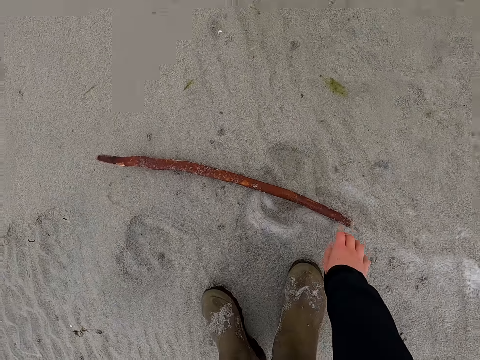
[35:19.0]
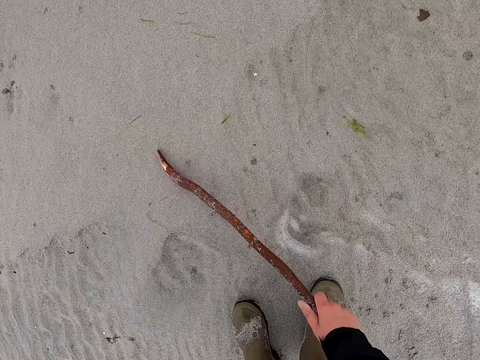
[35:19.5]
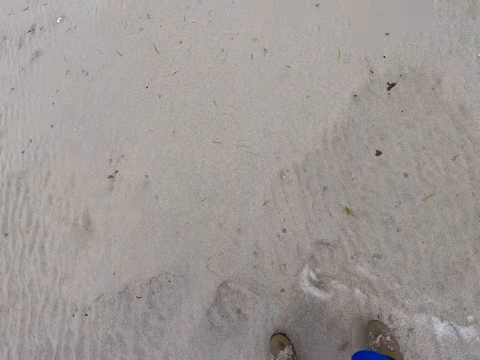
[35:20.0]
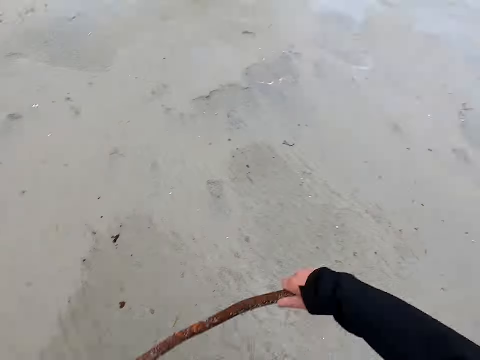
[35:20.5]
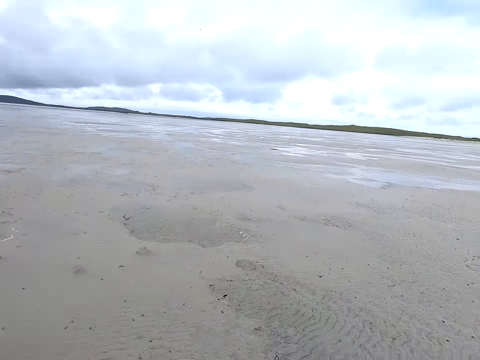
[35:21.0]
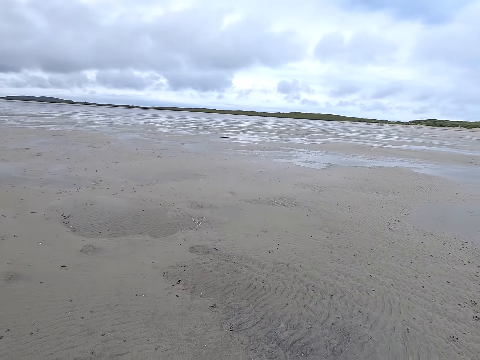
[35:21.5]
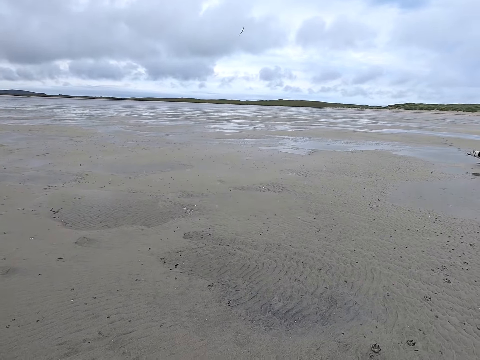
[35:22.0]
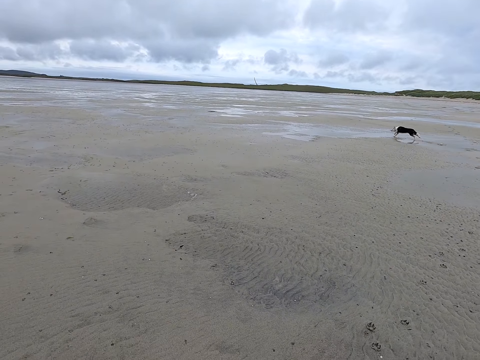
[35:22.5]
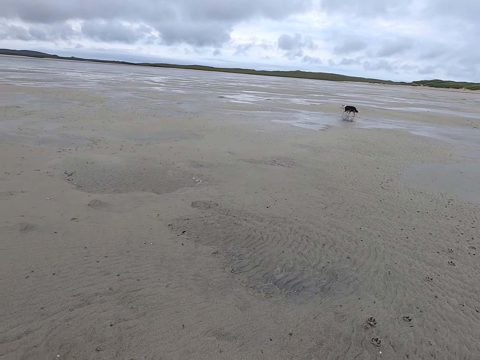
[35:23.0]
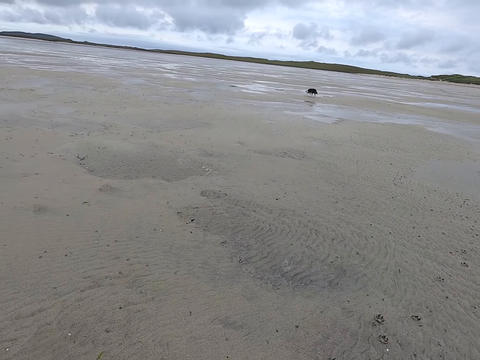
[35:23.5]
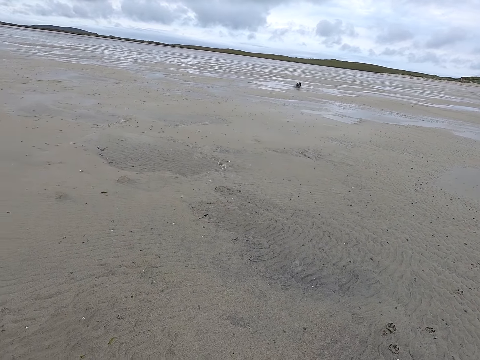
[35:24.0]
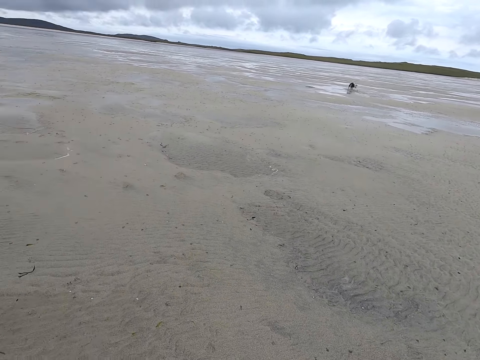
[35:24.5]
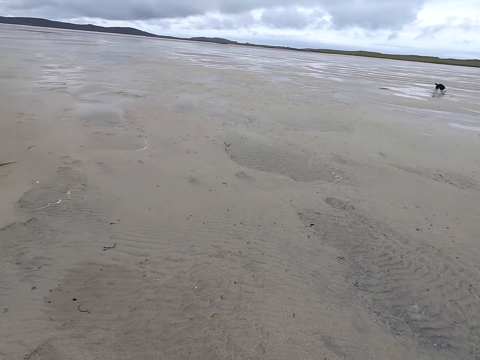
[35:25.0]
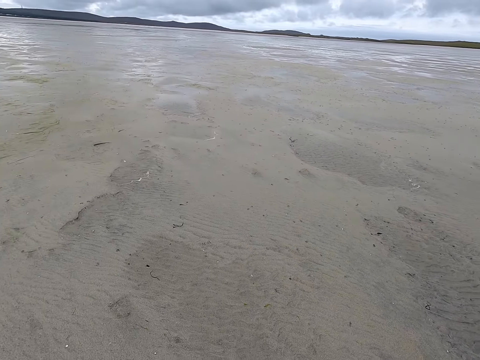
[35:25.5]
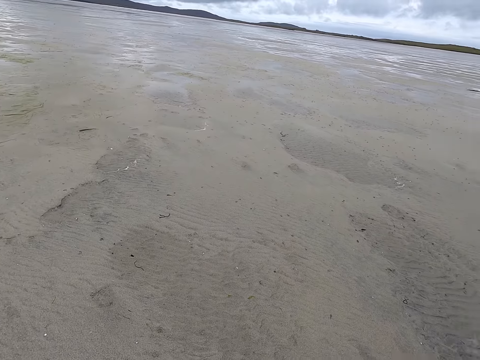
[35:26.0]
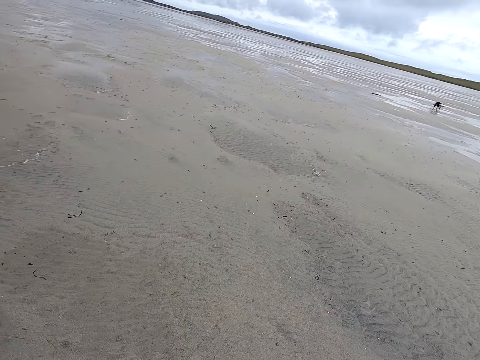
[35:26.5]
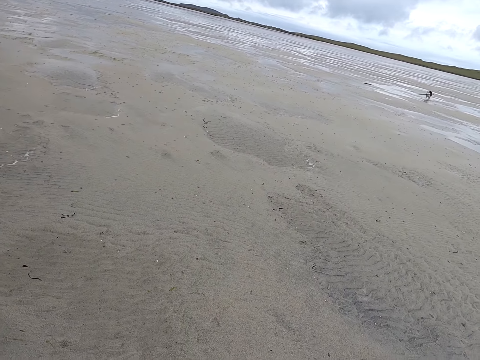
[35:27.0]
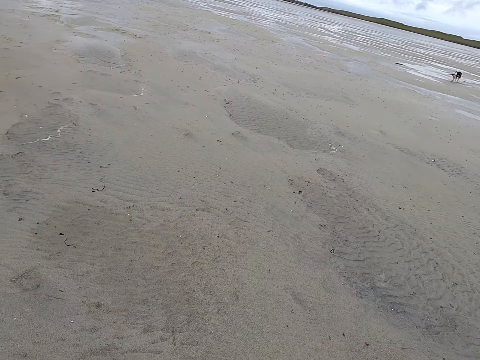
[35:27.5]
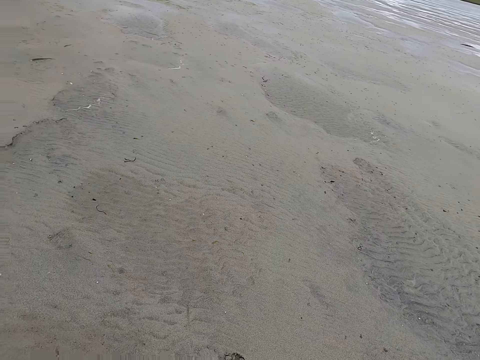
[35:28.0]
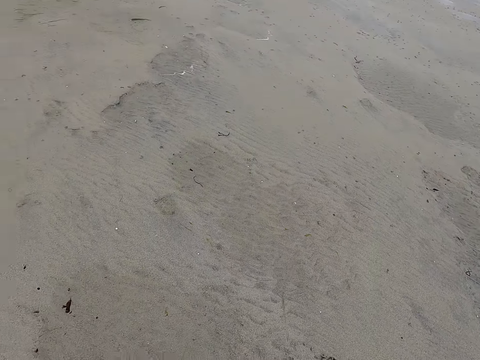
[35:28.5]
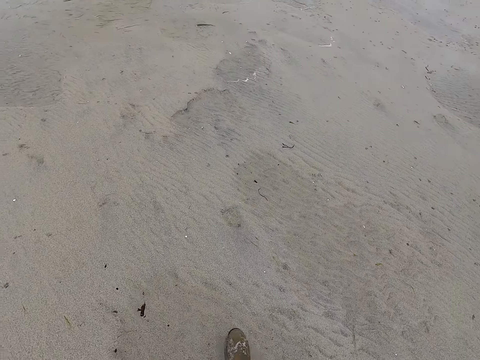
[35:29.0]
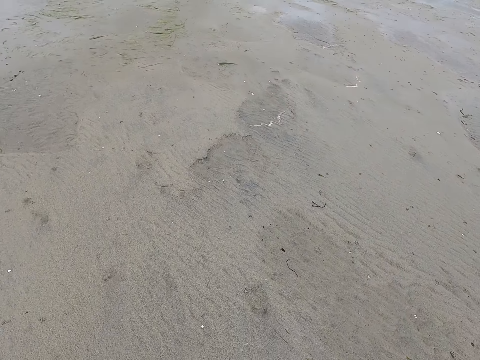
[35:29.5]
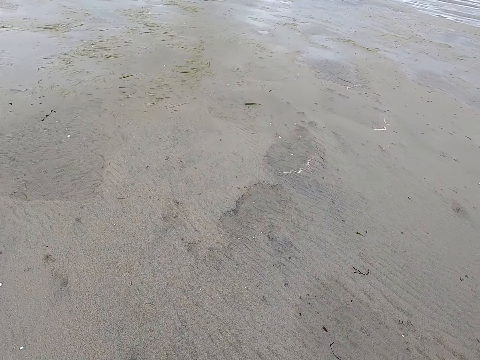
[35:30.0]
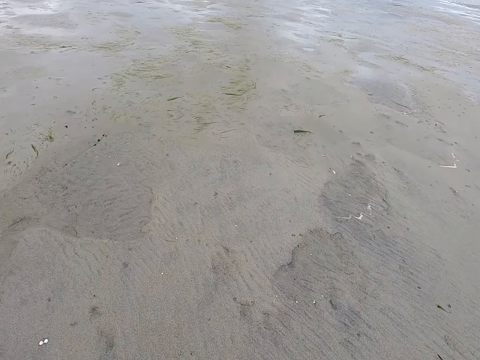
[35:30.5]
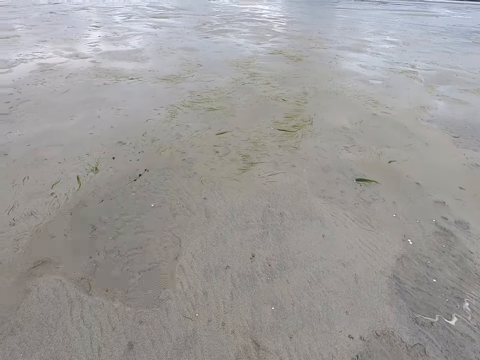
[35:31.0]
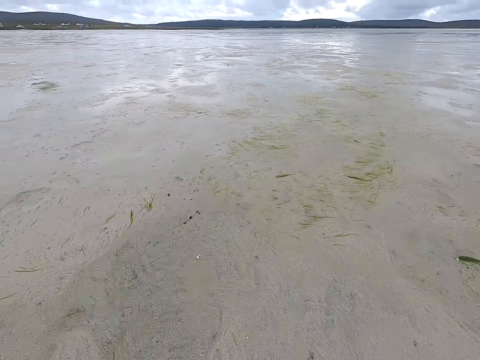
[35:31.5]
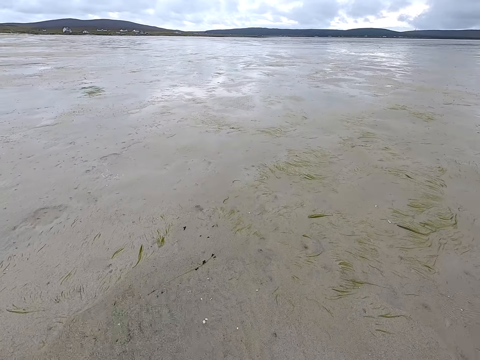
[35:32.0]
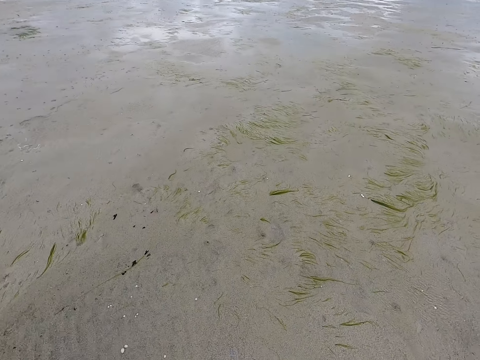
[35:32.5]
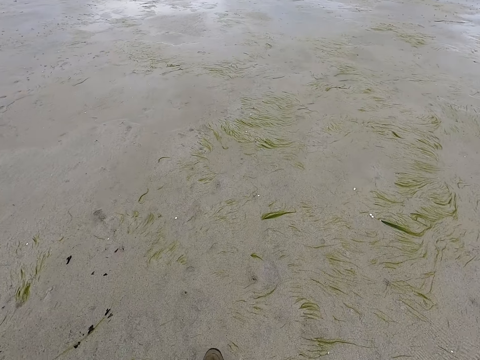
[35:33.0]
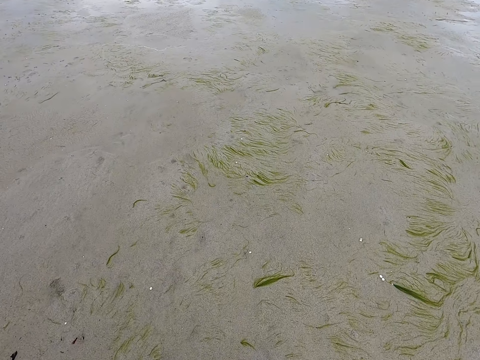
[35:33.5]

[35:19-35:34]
The camera wearer picks up a stick. They move aside and throw the stick. They look around. They look around. They move around.

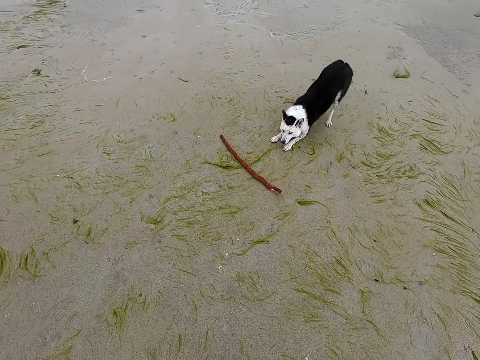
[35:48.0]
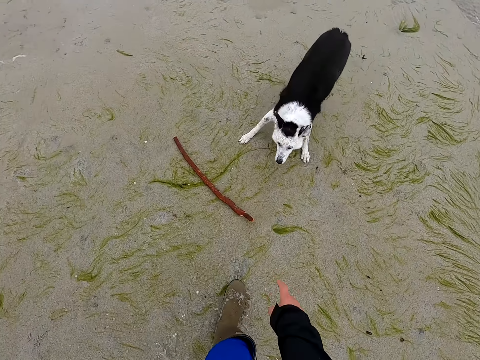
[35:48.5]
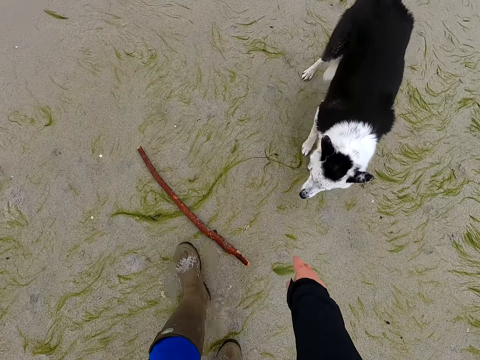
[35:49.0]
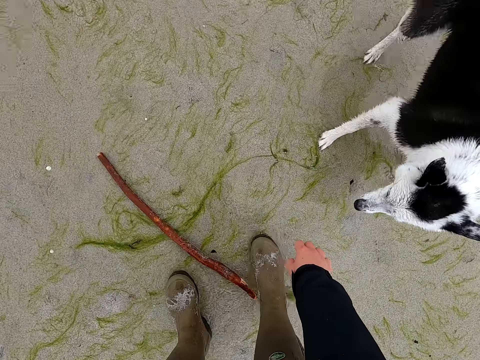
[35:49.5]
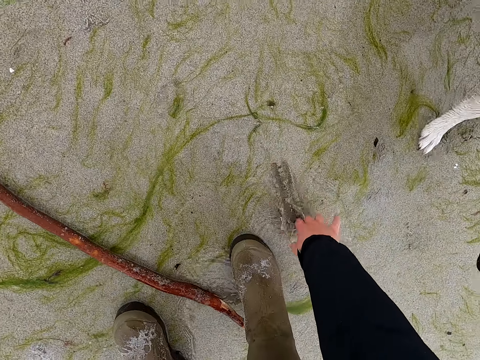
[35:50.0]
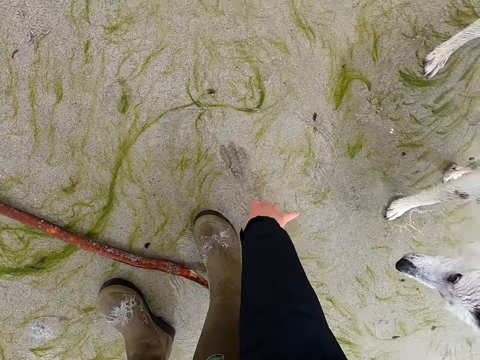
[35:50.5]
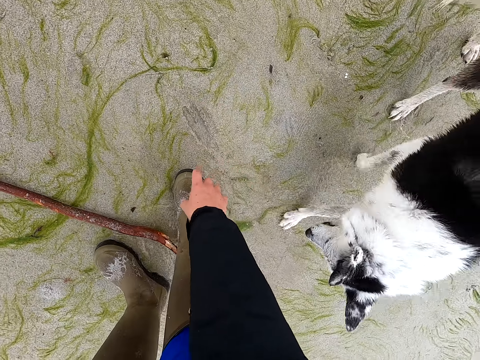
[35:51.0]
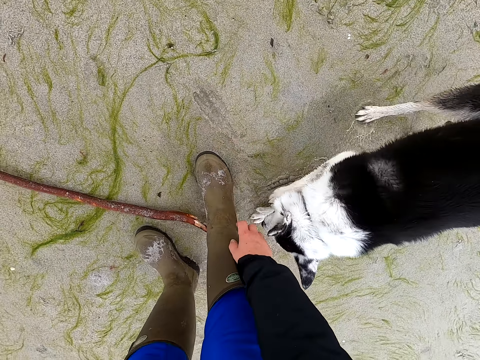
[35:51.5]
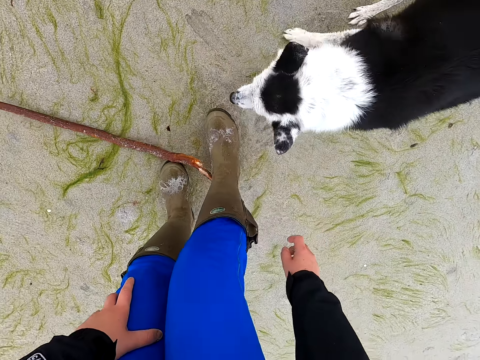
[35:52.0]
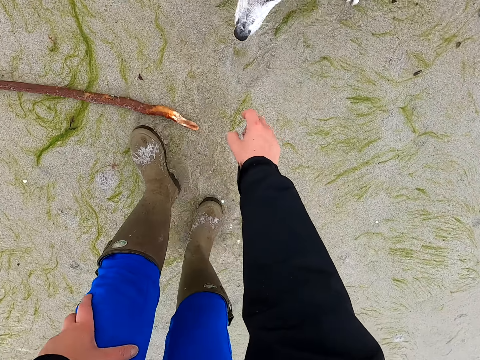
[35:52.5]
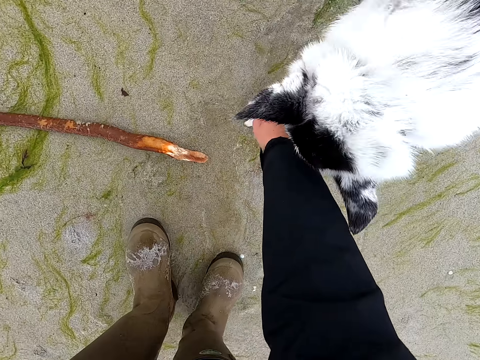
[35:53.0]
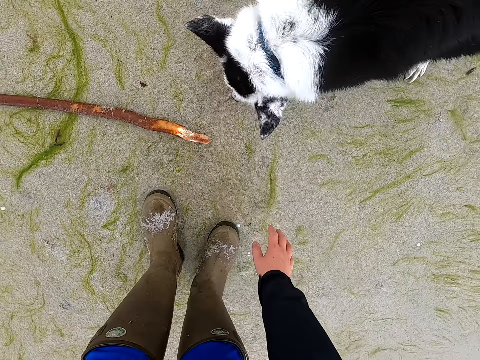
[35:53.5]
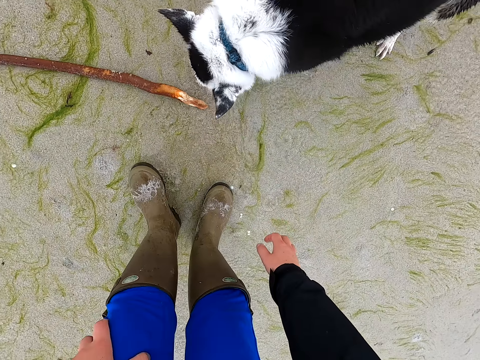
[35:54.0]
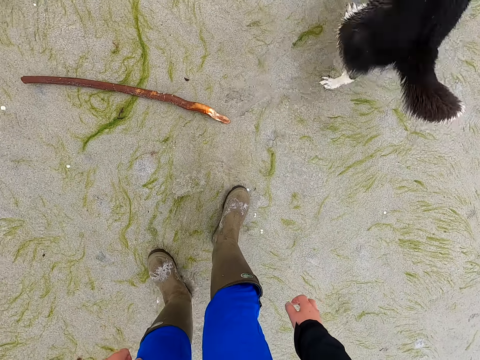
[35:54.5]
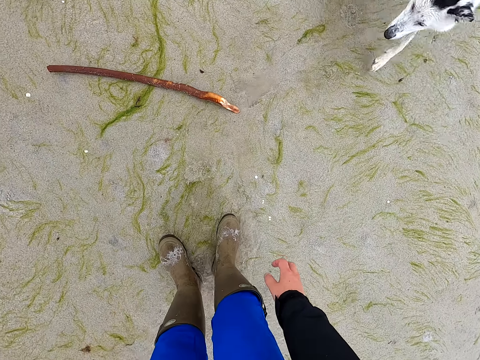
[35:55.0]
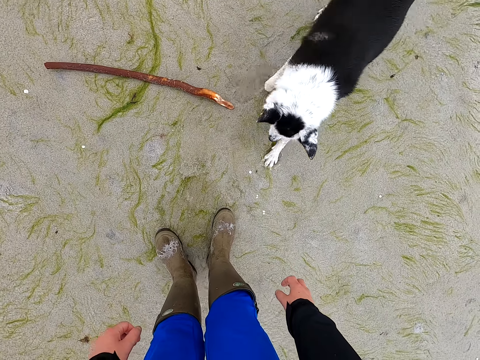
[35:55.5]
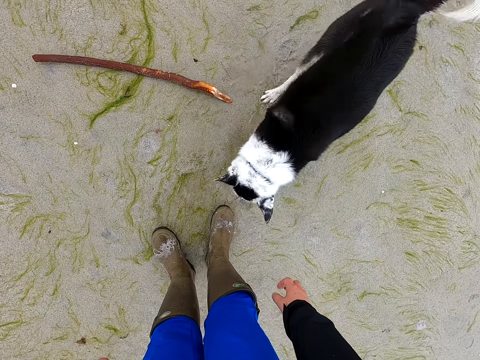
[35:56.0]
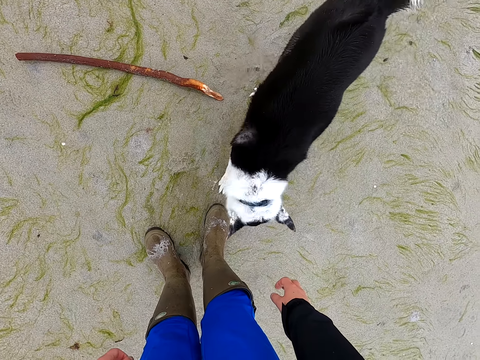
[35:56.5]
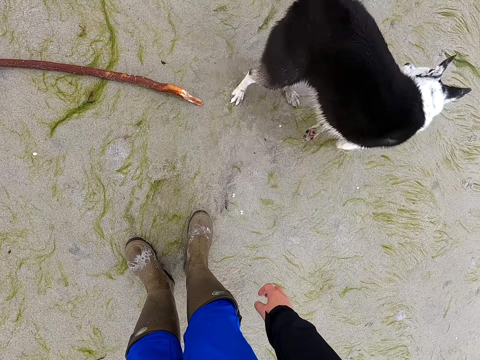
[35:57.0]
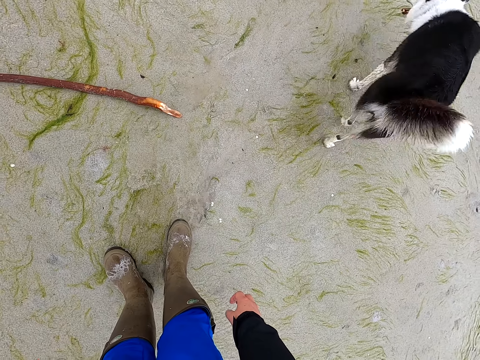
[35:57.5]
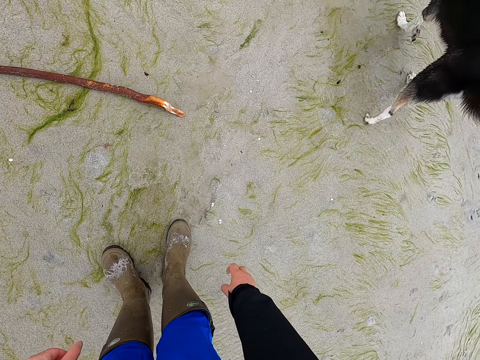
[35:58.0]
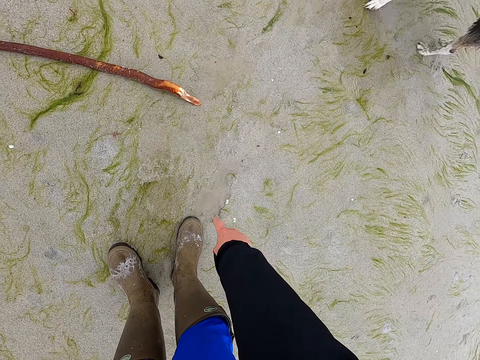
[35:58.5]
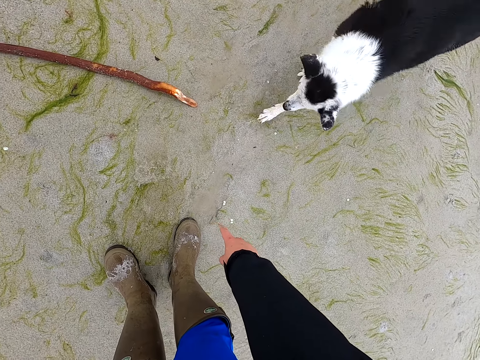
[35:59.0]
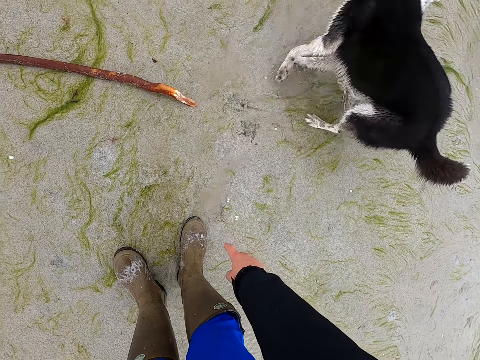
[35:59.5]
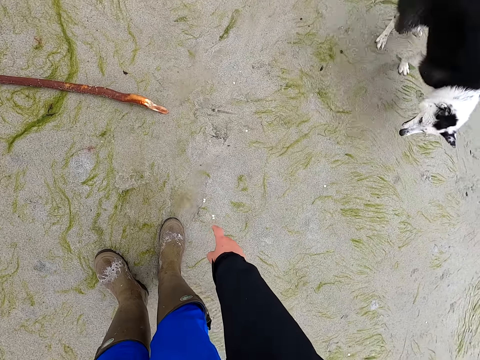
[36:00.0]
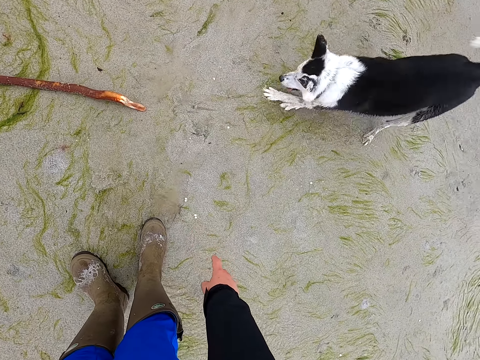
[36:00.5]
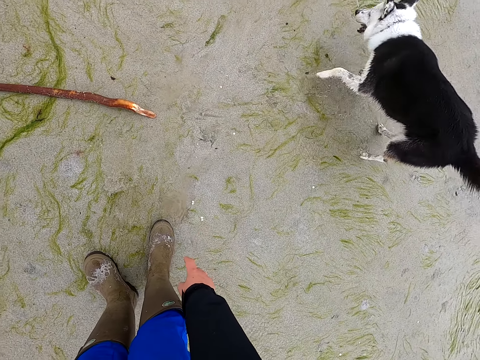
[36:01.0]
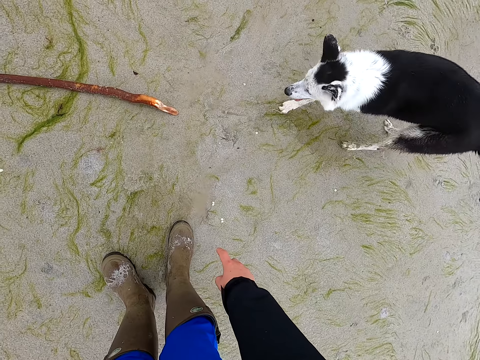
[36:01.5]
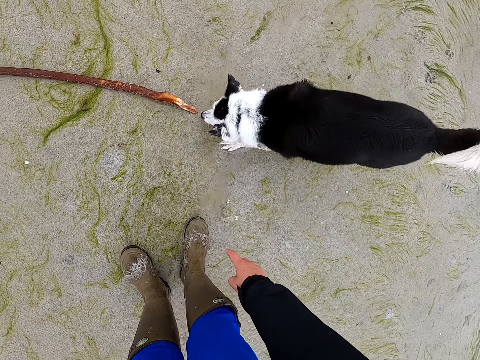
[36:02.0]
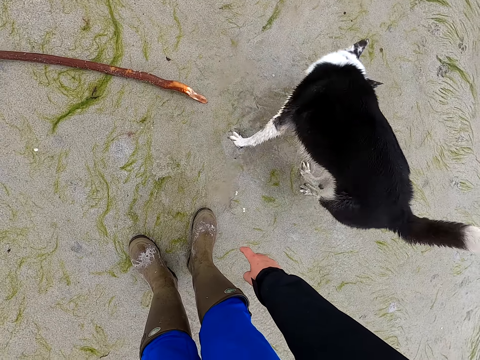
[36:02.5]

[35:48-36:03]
The camera wearer points at the ground. They touch the sand or in the water. They move backwards. They point at the ground. They touch in the water. They move backwards. They point at the ground.
